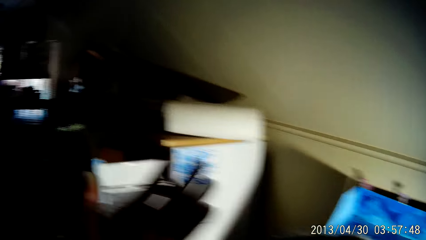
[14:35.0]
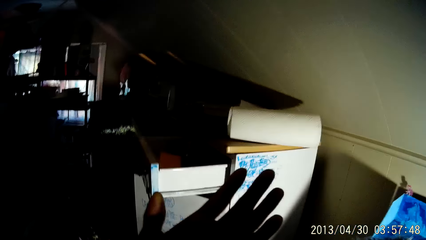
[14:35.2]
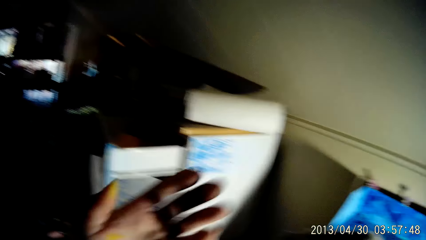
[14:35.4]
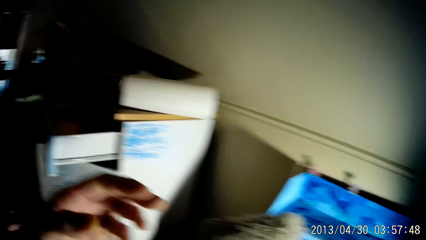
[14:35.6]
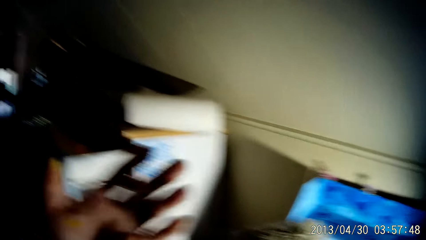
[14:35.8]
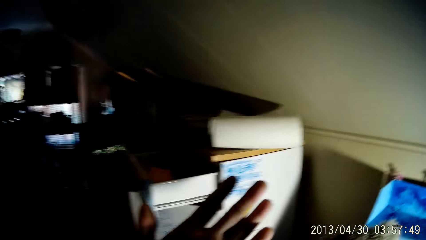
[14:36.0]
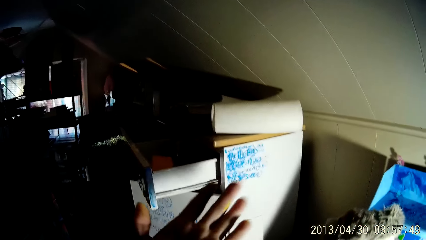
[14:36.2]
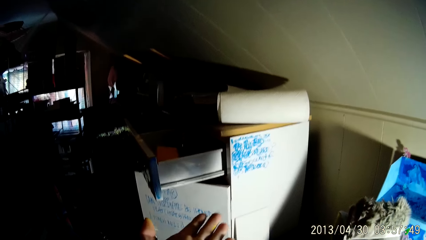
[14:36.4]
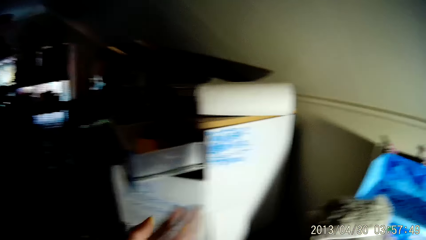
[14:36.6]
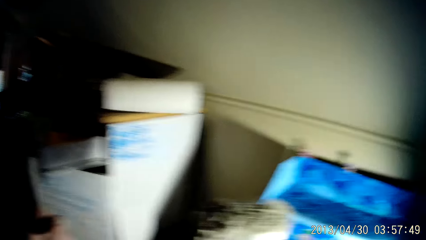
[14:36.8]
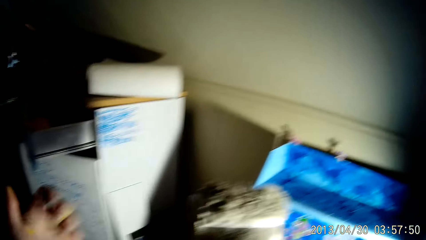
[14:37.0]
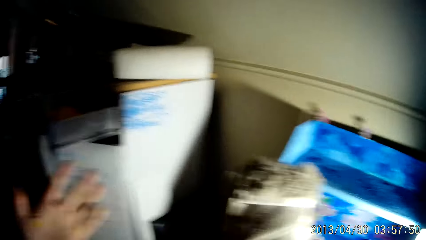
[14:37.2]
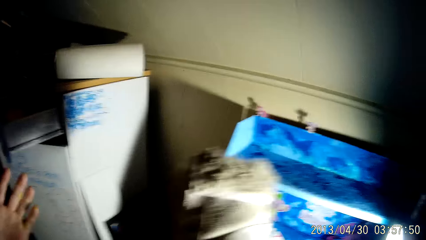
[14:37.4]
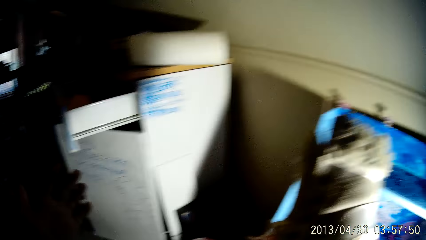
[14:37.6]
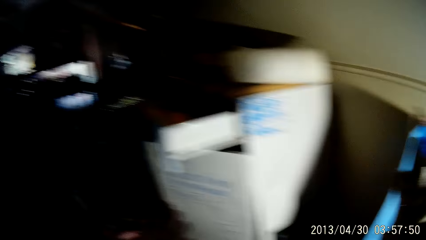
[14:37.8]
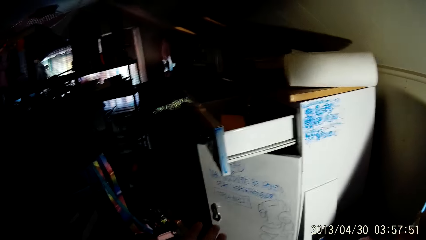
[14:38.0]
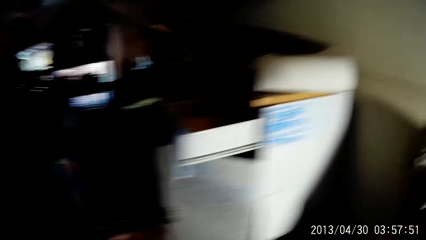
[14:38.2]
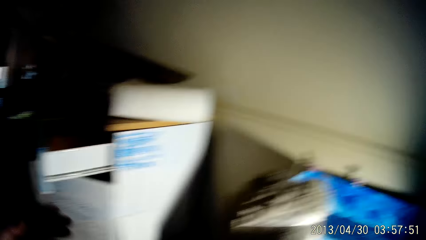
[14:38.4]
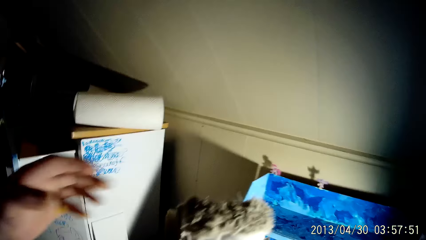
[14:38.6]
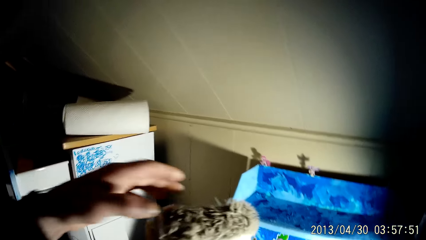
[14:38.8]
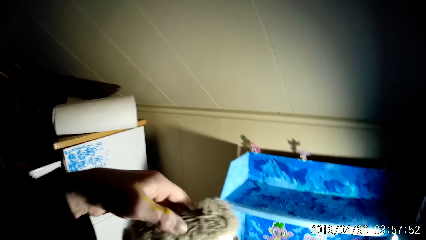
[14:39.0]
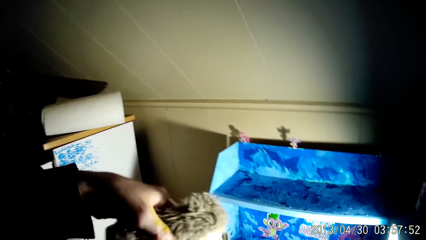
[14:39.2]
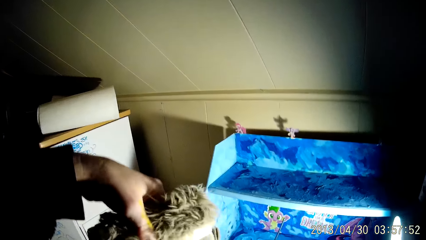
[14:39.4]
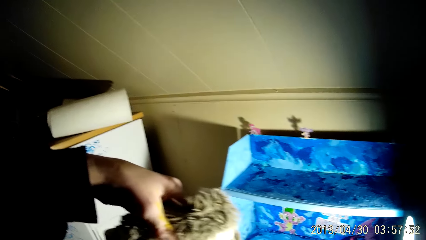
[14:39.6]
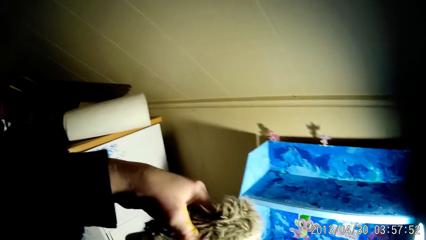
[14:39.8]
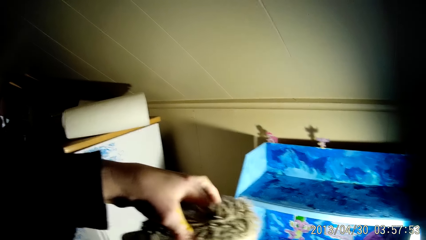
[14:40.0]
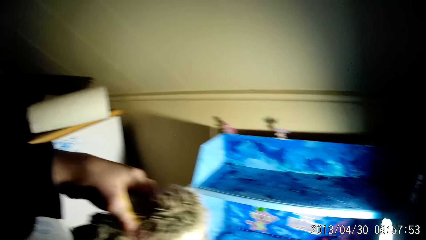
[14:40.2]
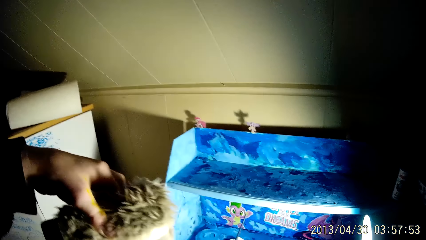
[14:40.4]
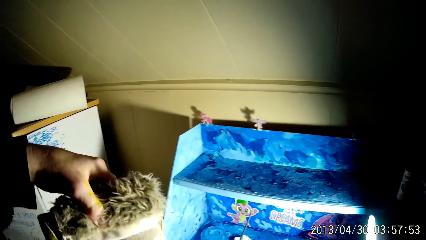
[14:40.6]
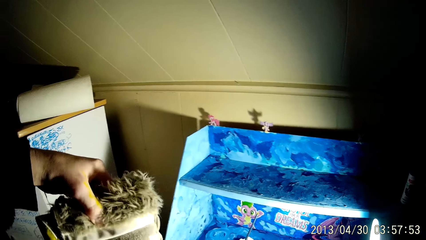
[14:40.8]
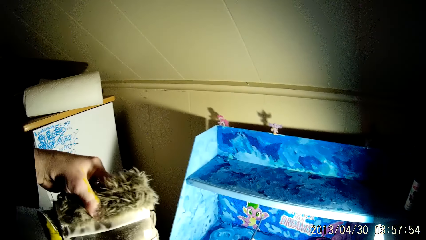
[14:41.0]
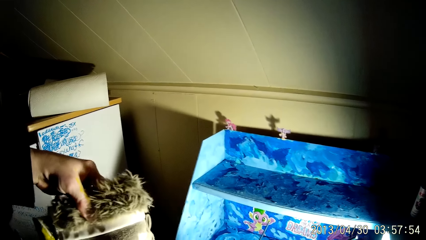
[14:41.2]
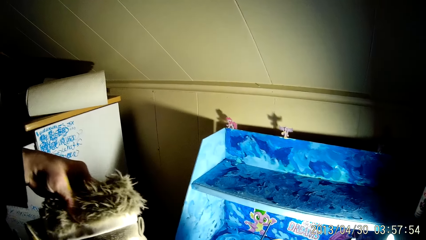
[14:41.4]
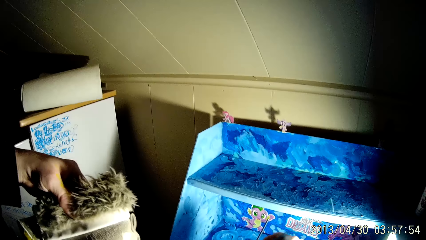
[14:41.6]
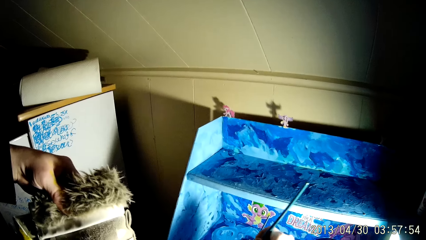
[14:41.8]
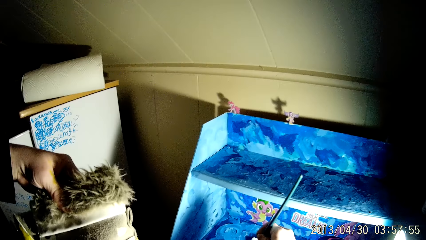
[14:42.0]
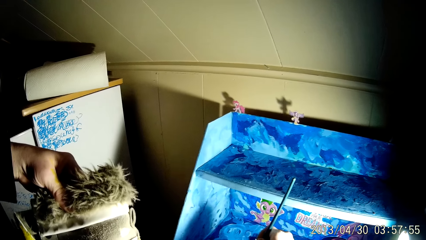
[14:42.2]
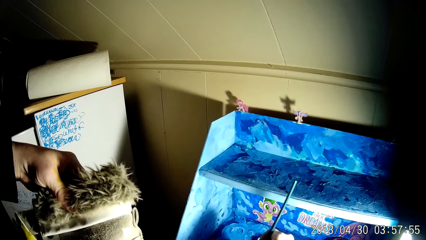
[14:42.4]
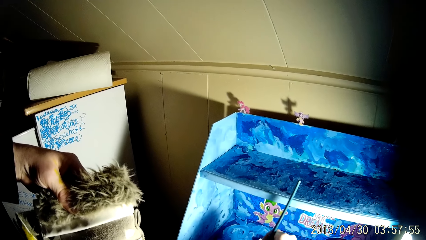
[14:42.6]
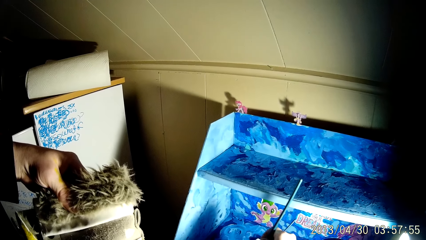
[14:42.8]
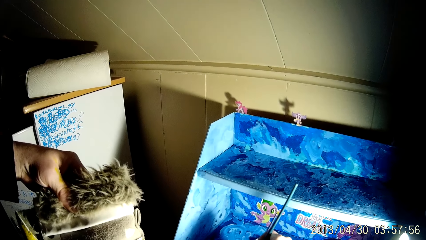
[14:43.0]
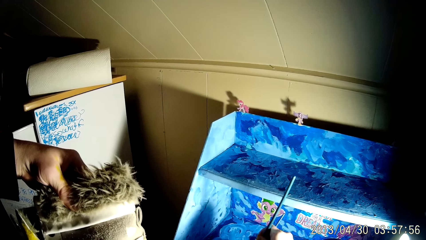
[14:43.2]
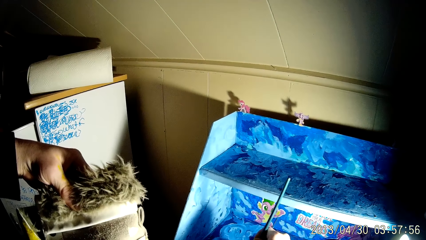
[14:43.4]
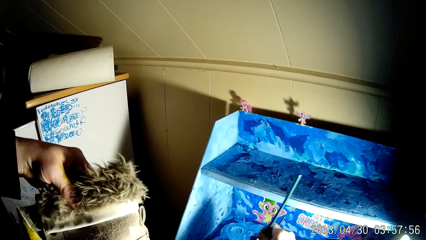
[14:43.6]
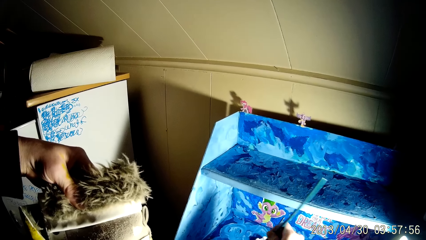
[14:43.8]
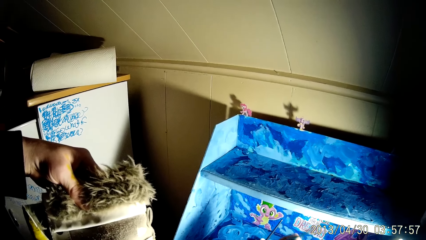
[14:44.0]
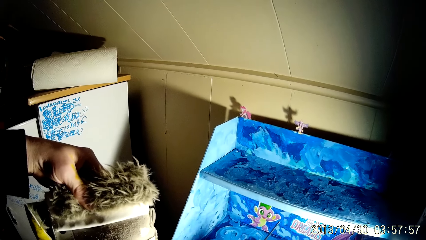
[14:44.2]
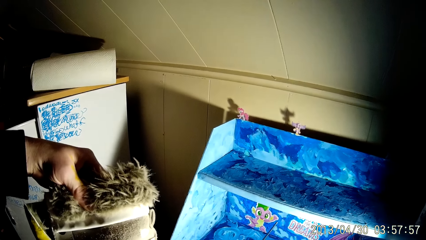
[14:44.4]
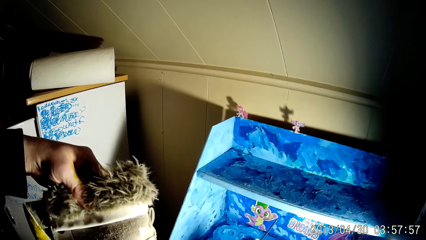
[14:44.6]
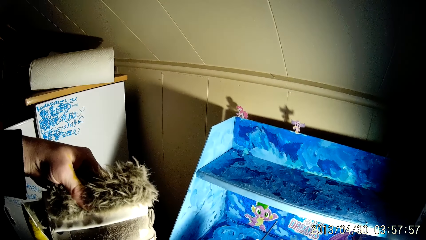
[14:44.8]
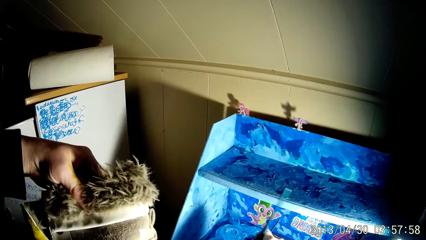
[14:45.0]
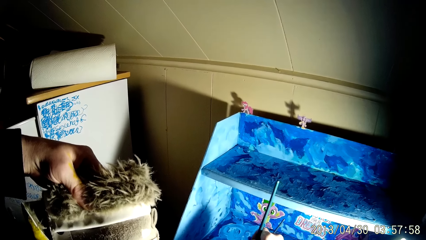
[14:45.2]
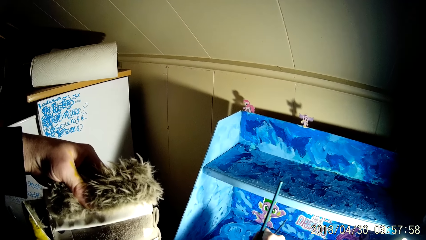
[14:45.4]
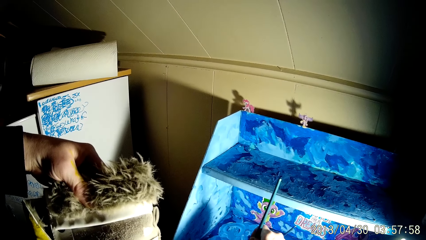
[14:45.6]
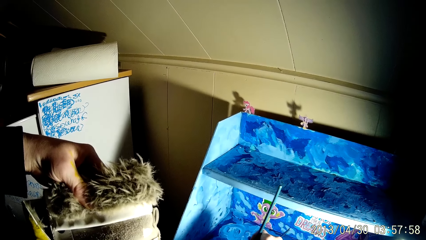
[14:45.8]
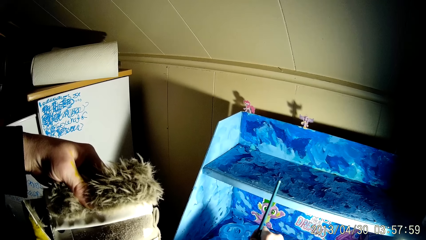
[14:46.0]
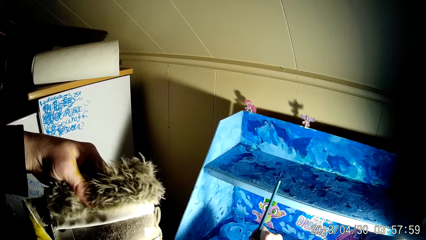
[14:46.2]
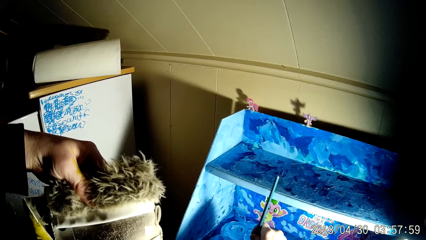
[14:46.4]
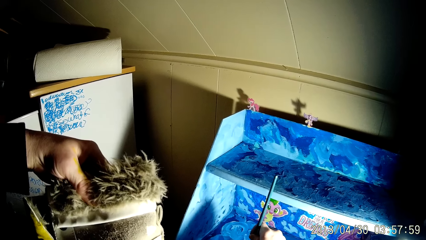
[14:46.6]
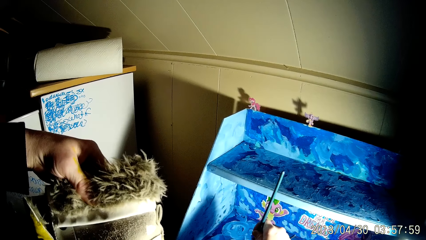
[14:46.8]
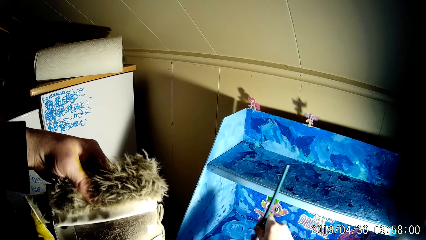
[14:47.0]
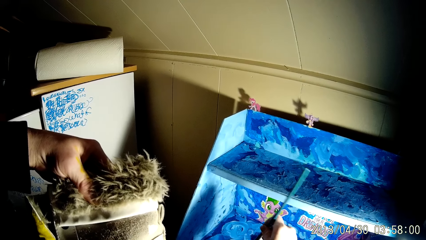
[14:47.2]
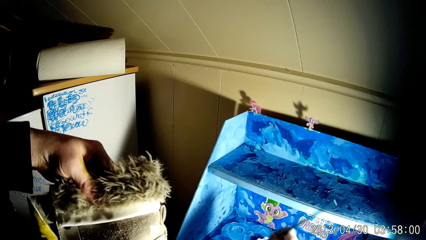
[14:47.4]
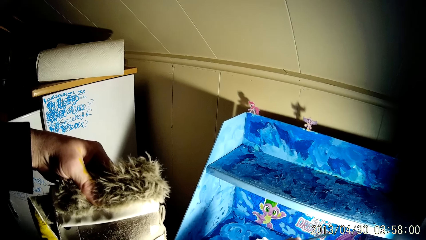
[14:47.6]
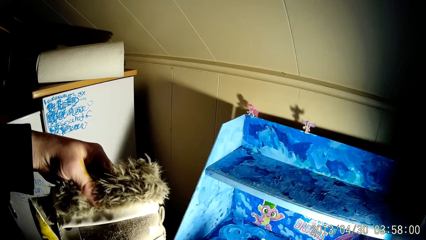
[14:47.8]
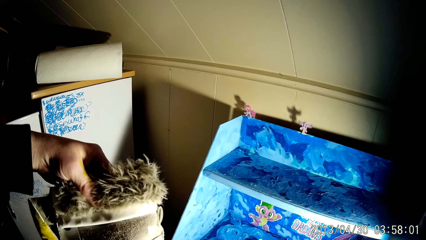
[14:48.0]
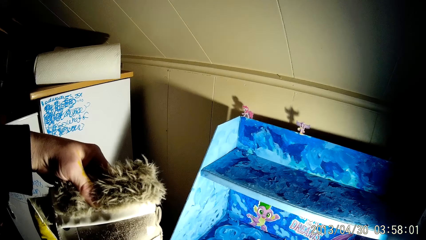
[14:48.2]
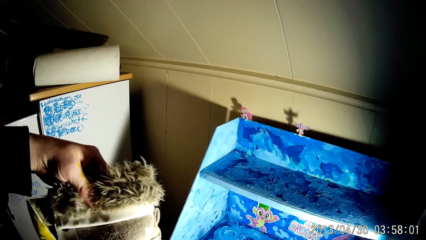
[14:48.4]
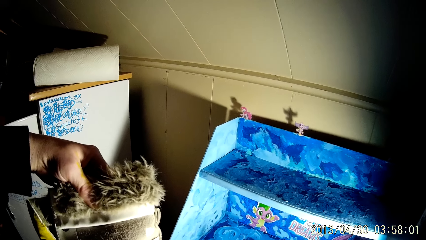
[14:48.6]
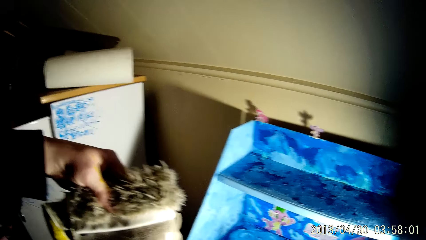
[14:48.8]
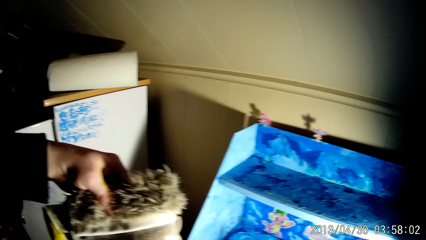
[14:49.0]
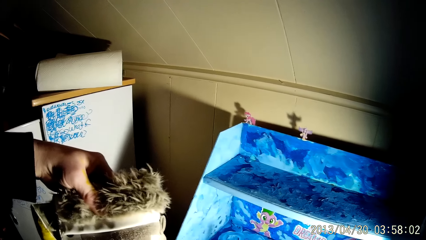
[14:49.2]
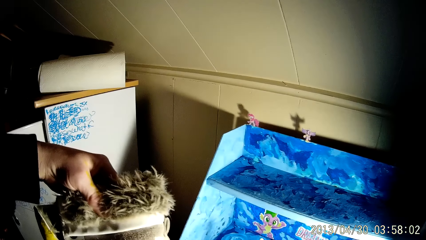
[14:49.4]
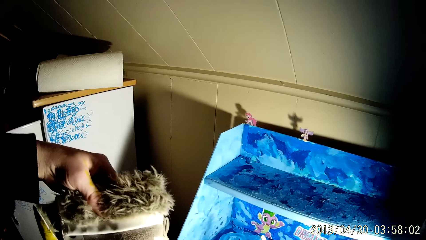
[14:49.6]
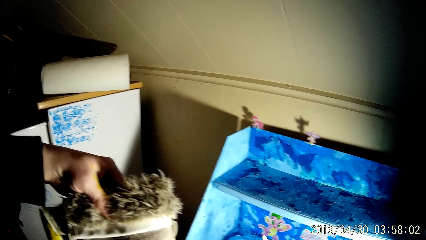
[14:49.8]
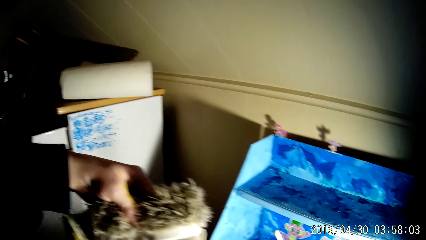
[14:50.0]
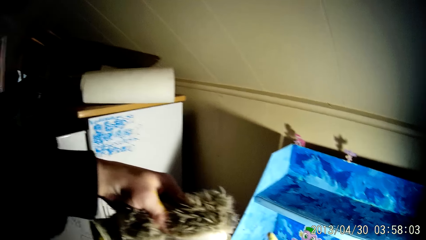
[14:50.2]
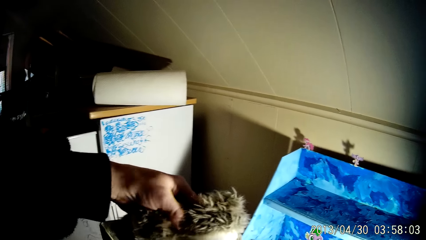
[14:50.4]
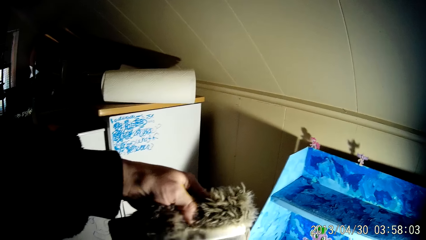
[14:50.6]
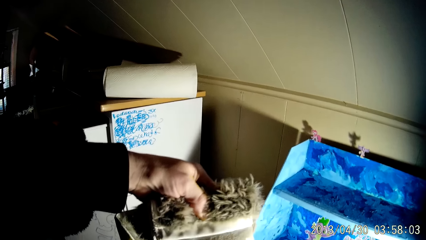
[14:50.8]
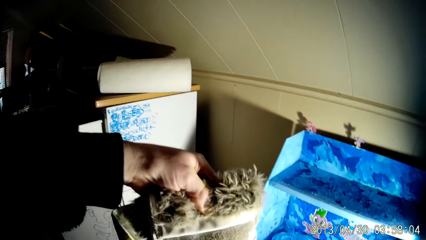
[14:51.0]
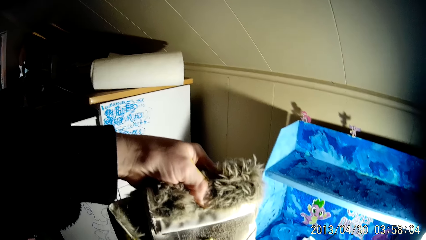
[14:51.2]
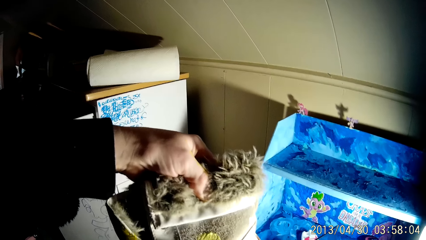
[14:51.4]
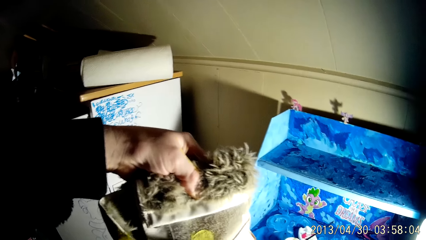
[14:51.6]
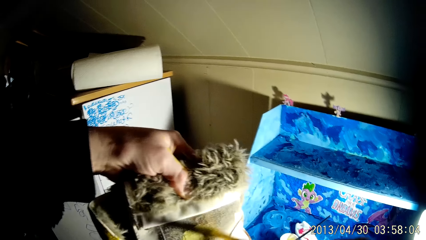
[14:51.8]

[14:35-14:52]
The camera wearer removes his left hand from the boot. He stretches his left hand. He holds the boot with his left hand. He dips the paintbrush into the cup of paint on the shelf with his right hand.
